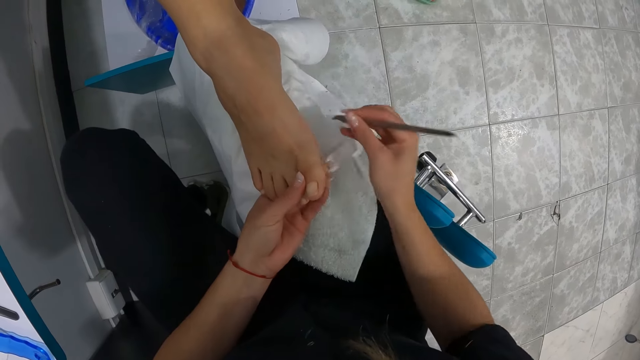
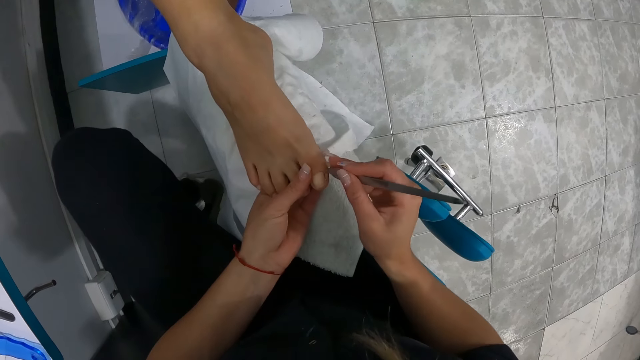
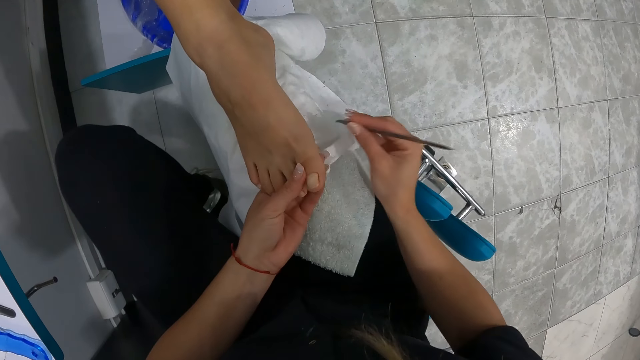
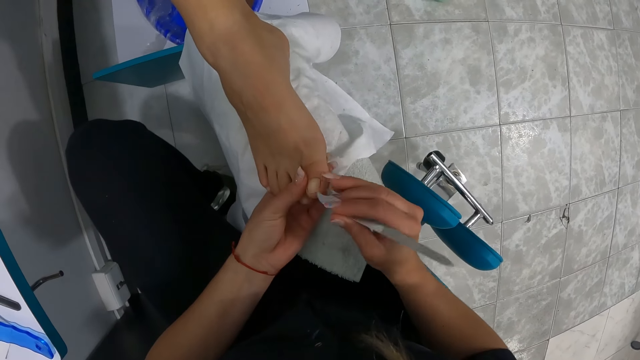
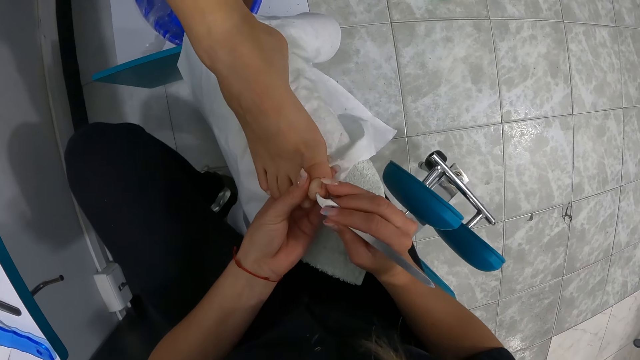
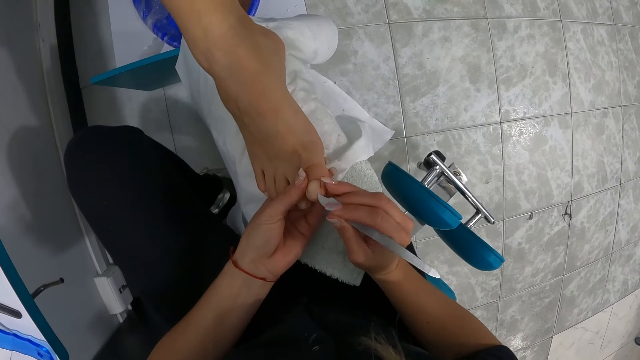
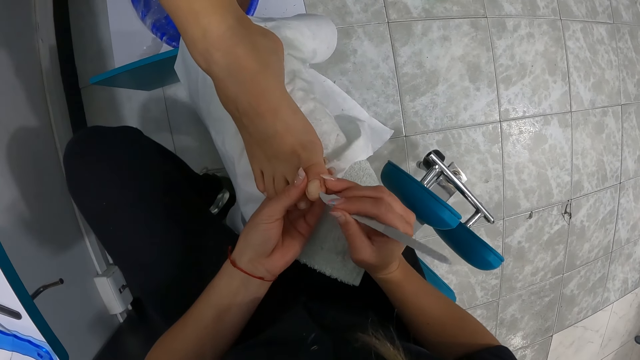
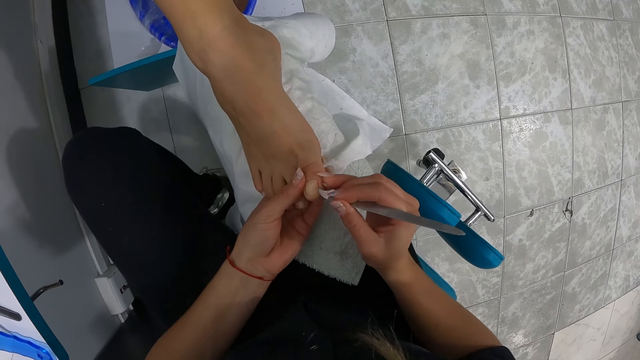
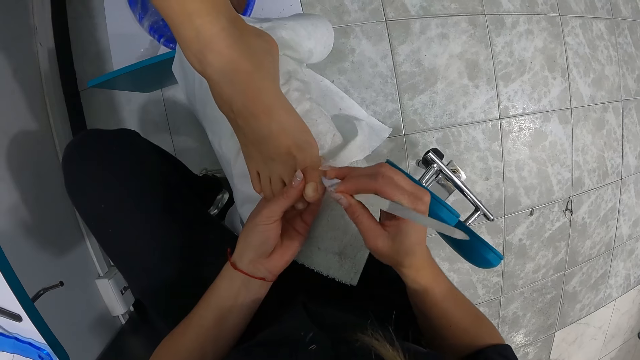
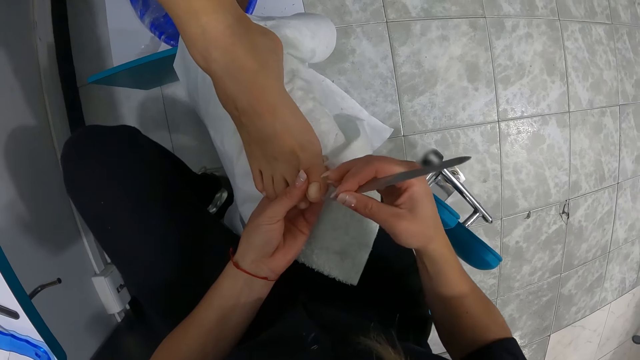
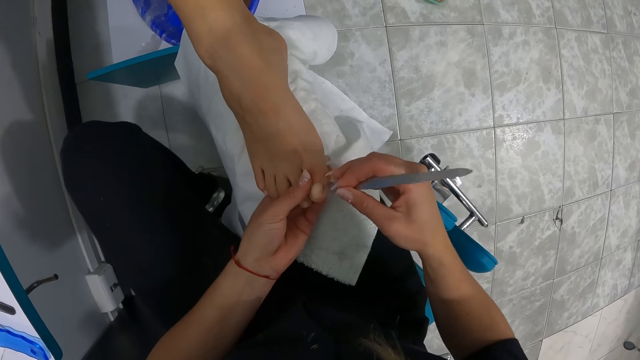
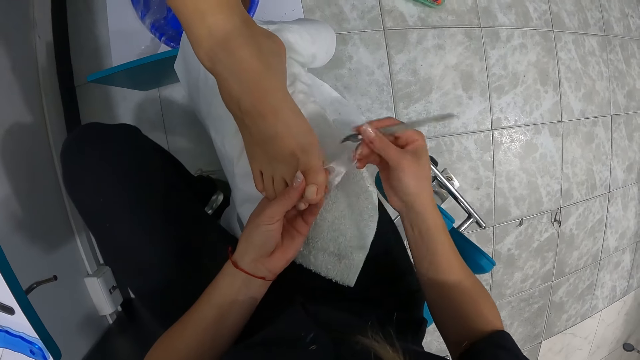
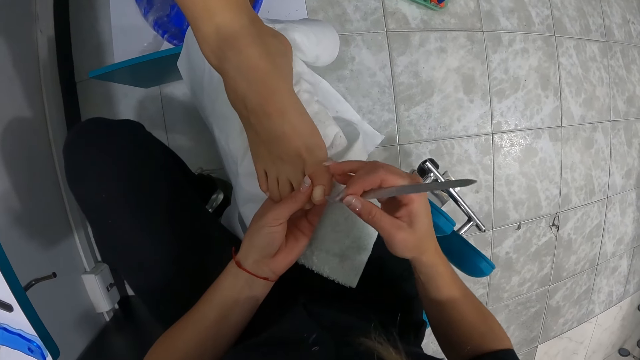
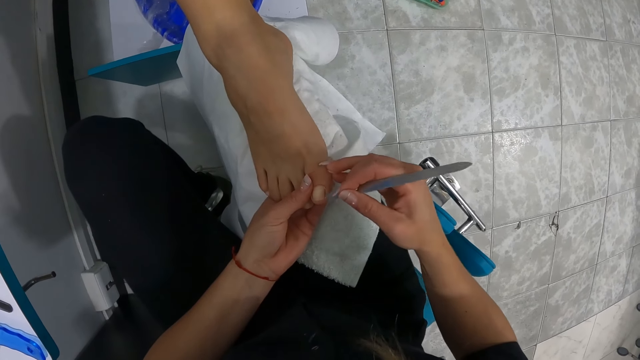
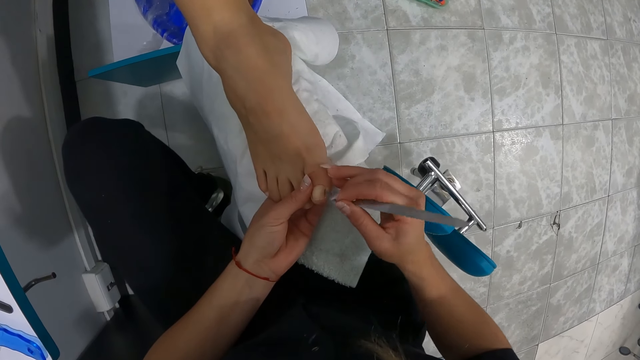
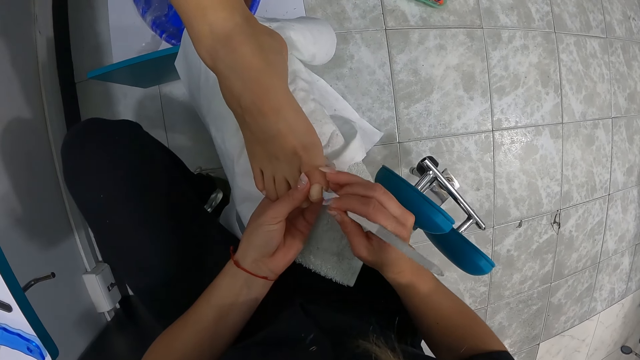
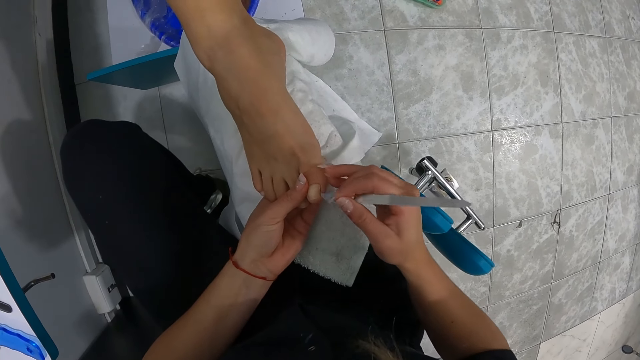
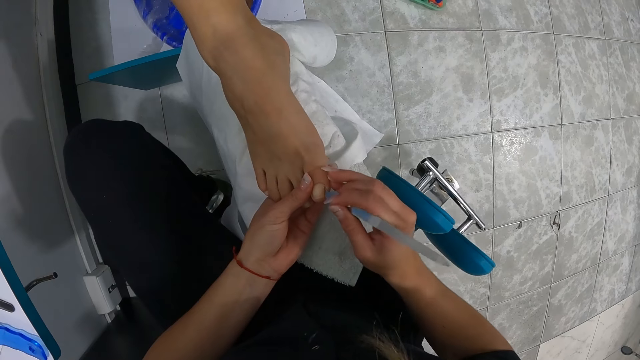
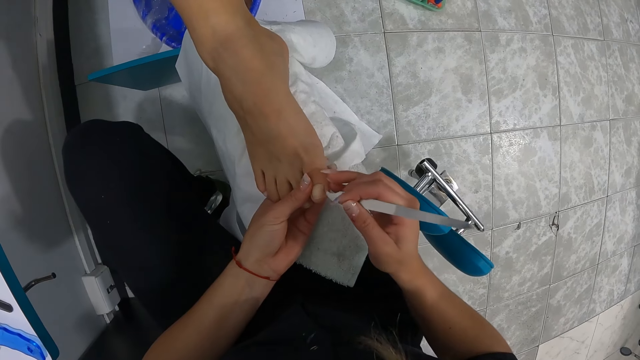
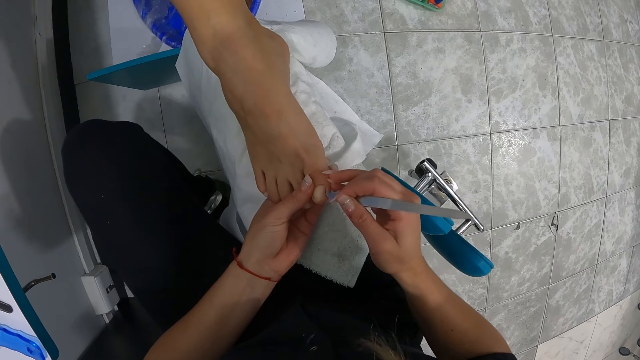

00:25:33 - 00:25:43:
The camera wearer cleans the nail file on the piece of white cloth on her lap with her right hand. She files the nails on the woman's right leg with the nail file in her right hand. She cleans the nail file on the piece of white cloth on her lap with her right hand. She files the nails on the woman's right leg with the nail file in her right hand. She cleans the nail file on the piece of white cloth on her lap with her right hand. She files the nails on the woman's right leg with the nail file in her right hand.

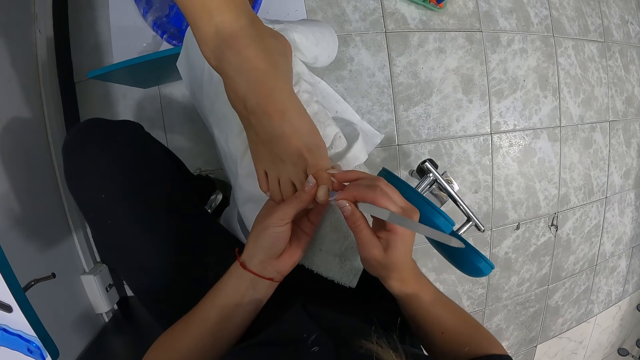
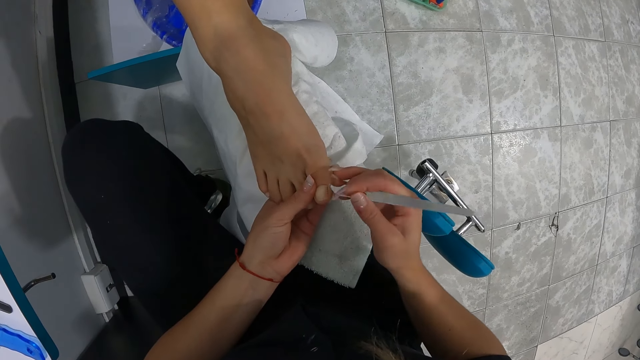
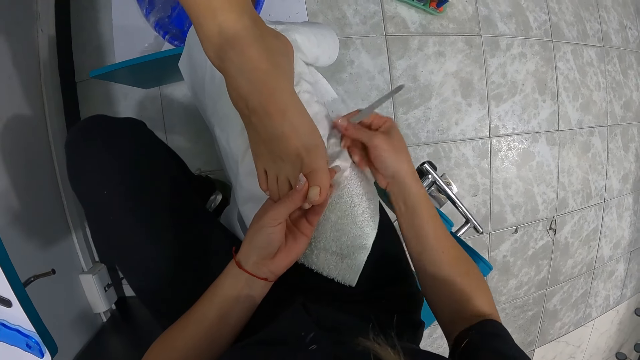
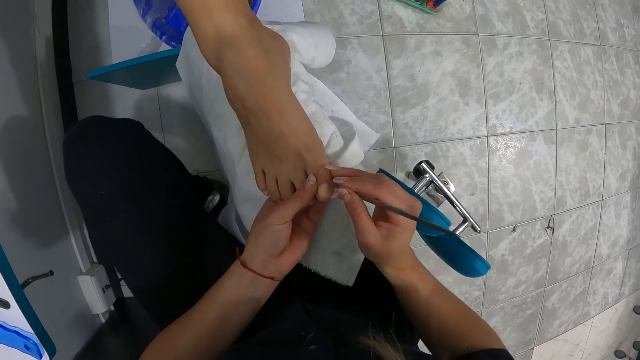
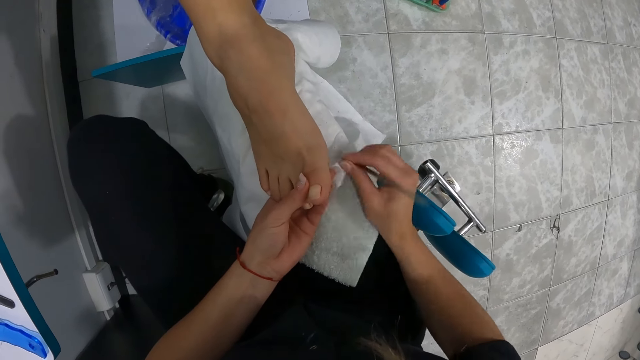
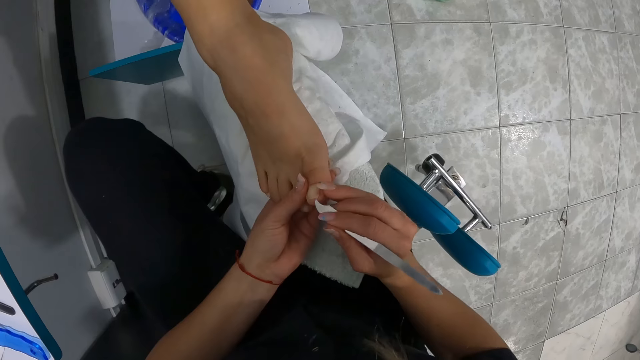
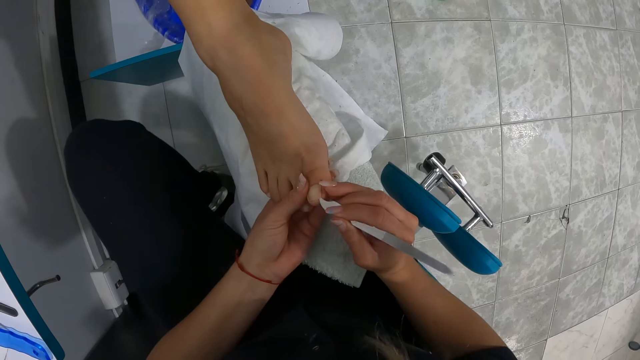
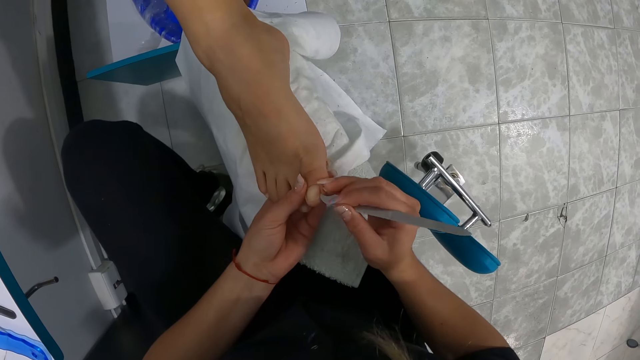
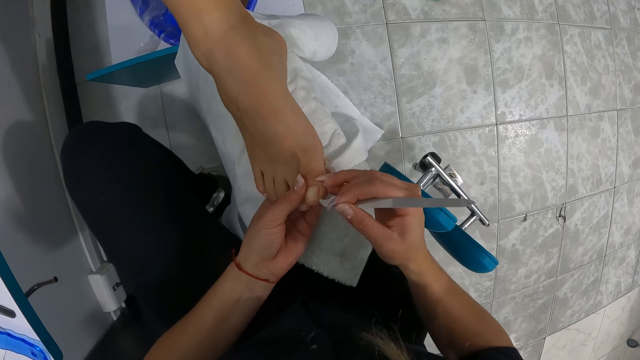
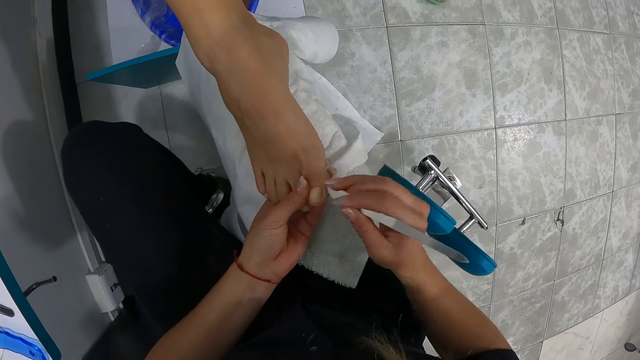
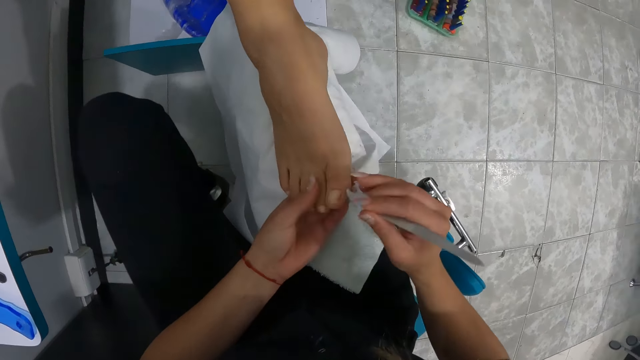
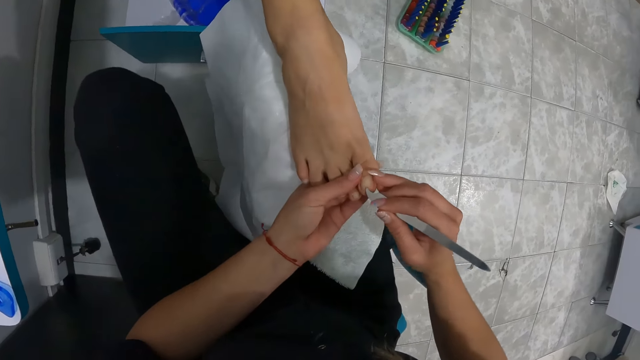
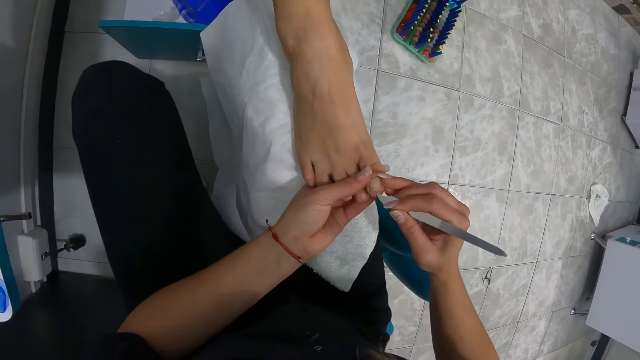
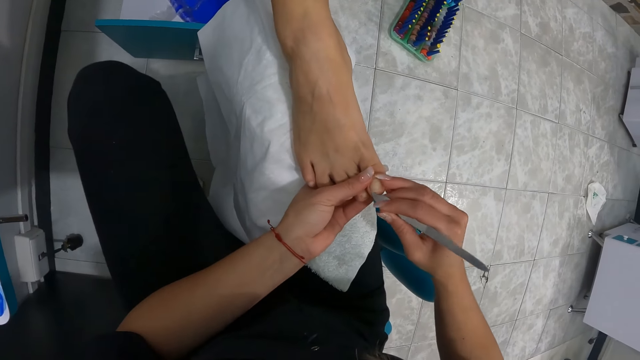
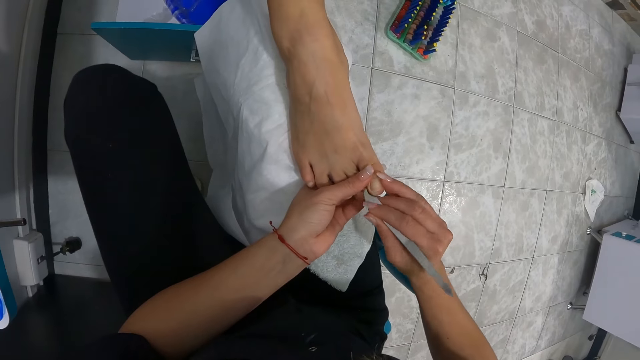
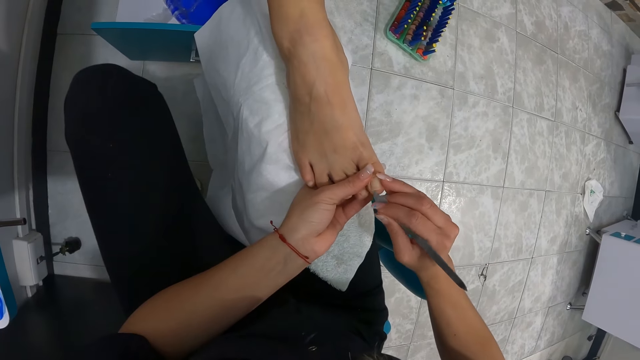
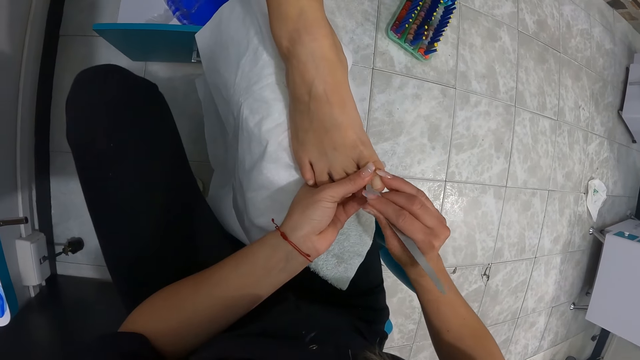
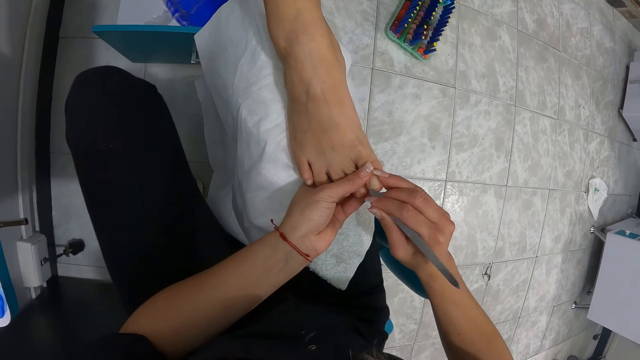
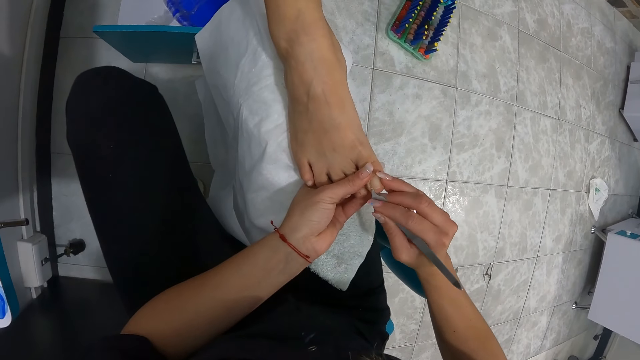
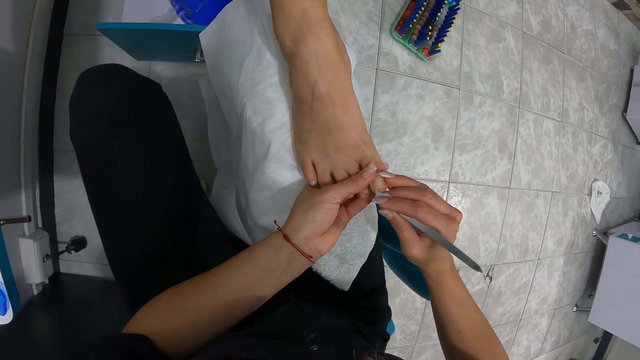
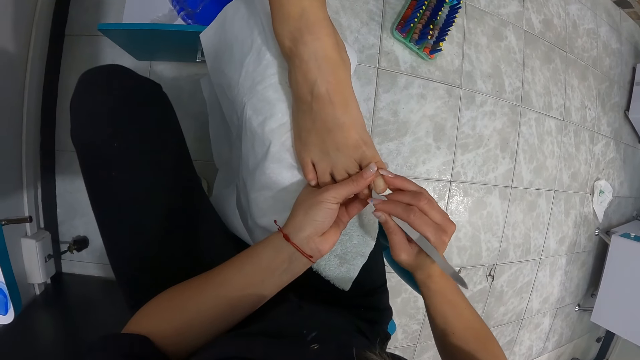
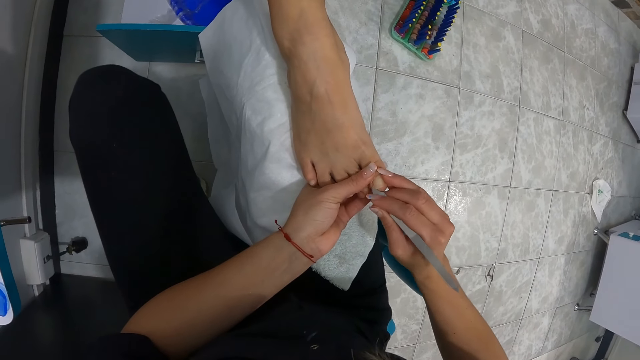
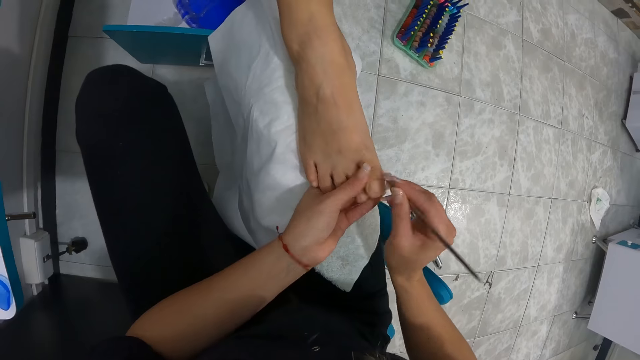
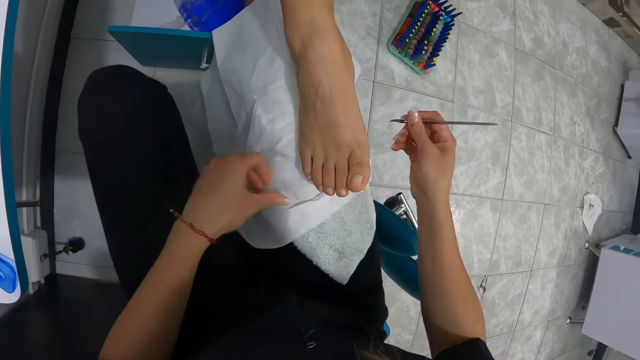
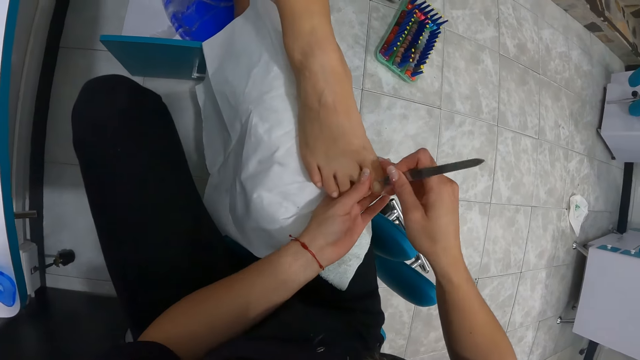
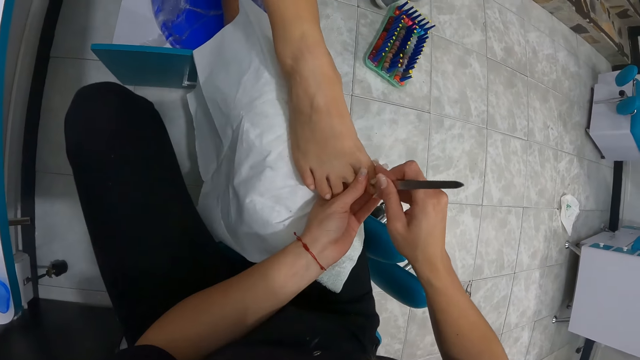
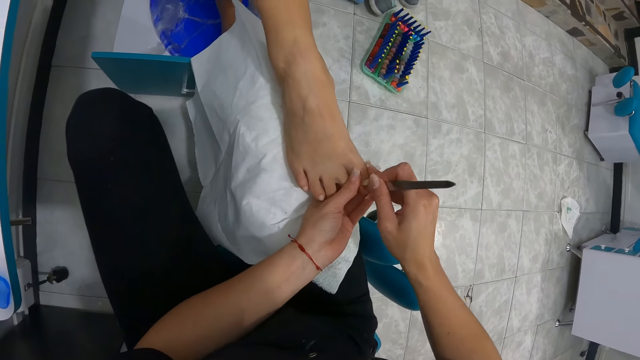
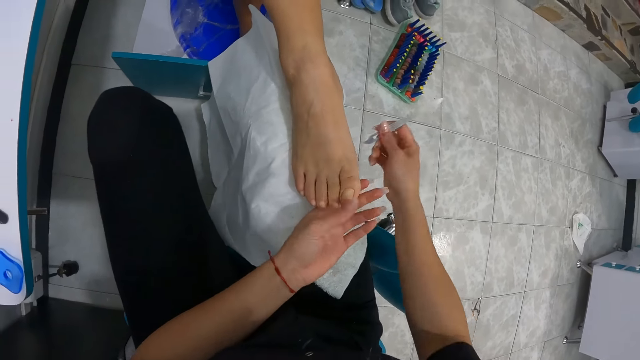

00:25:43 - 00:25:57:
The camera wearer cleans the nail file on the piece of white cloth on her lap with her right hand. She files the nails on the woman's right leg with the nail file in her right hand. She cleans the nail file on the piece of white cloth on her lap with her right hand. She cleans her left hand on the piece of white cloth on her lap. She files the nails on the woman's right leg with the nail file in her right hand and holds the woman's right leg with her left hand. She cleans the nail file on the piece of white cloth on her lap with her right hand.
